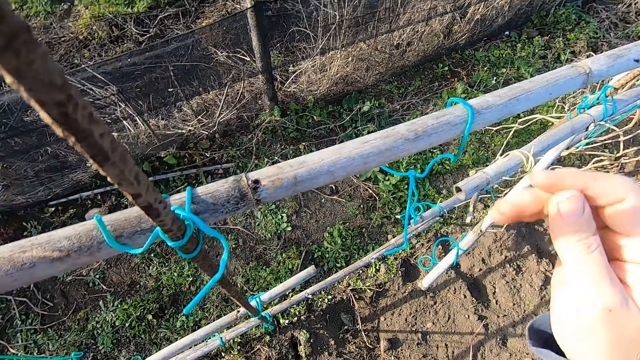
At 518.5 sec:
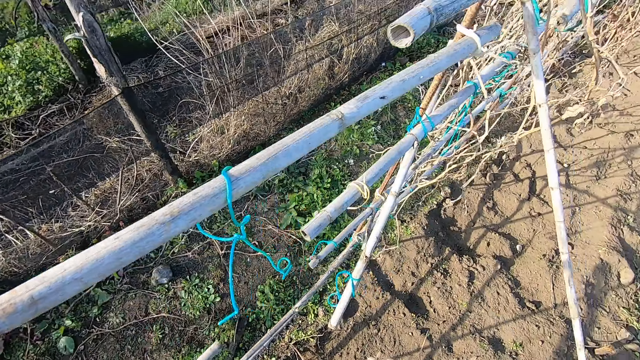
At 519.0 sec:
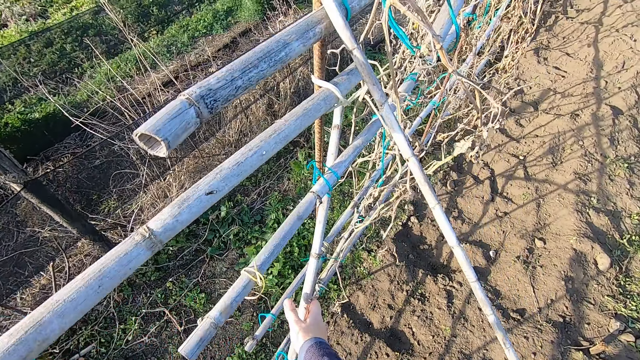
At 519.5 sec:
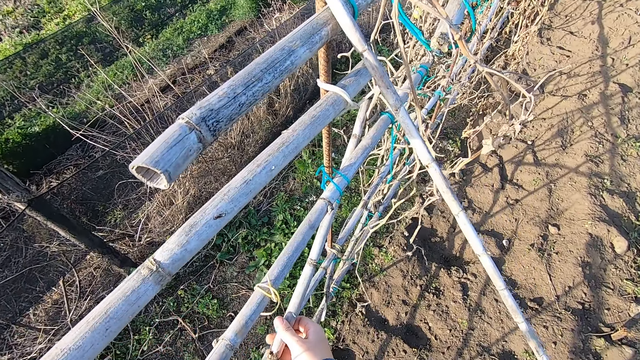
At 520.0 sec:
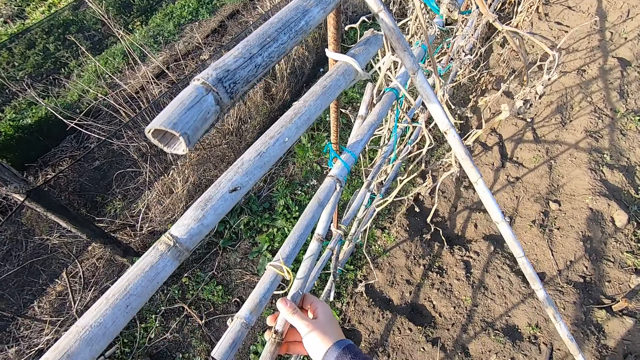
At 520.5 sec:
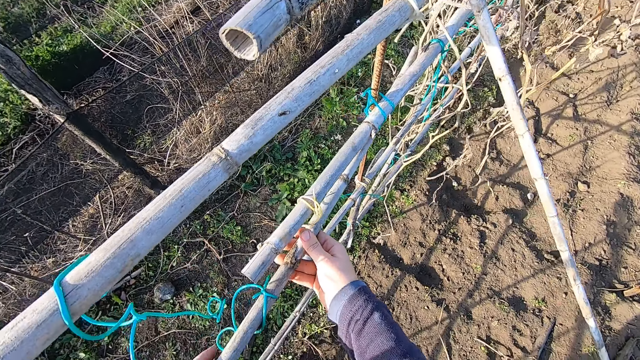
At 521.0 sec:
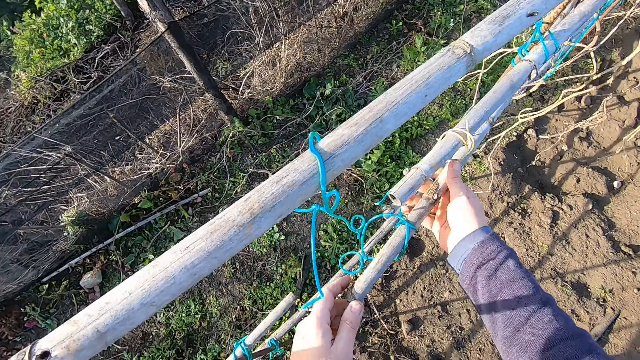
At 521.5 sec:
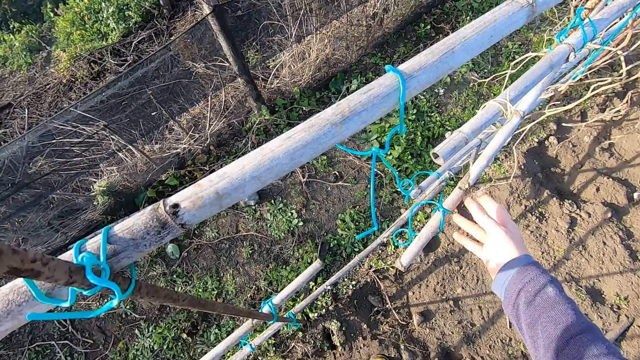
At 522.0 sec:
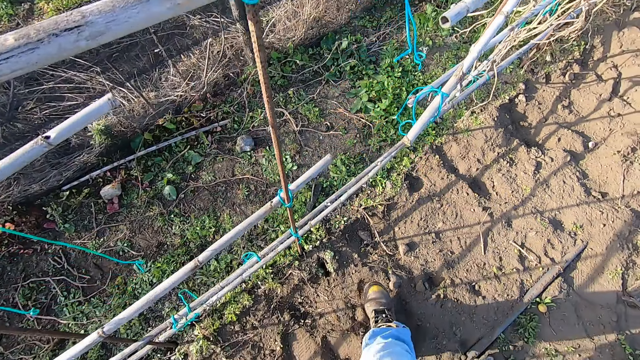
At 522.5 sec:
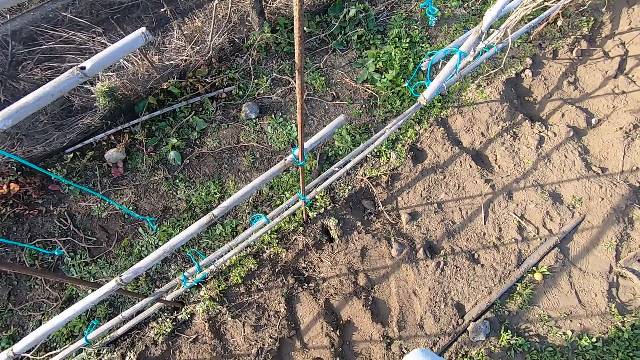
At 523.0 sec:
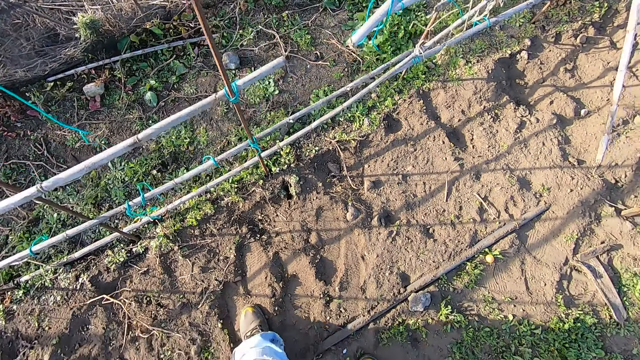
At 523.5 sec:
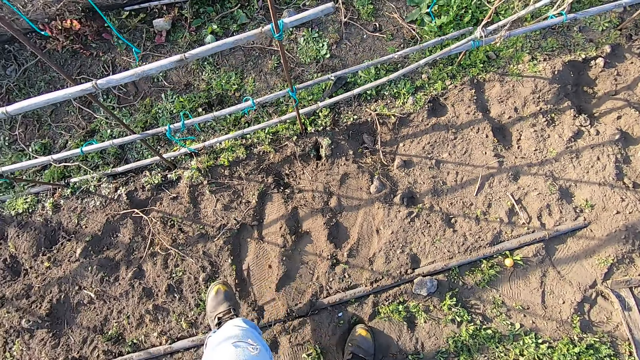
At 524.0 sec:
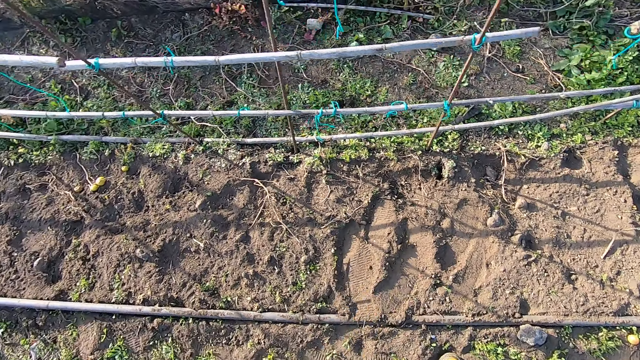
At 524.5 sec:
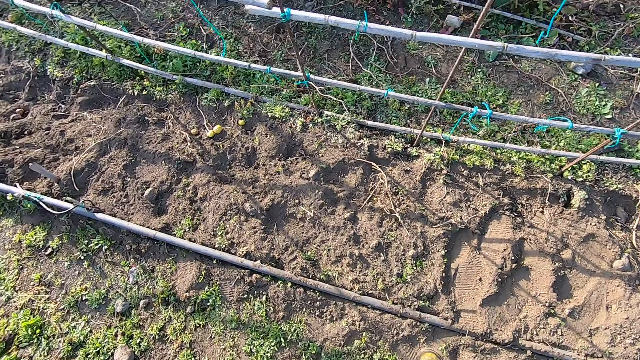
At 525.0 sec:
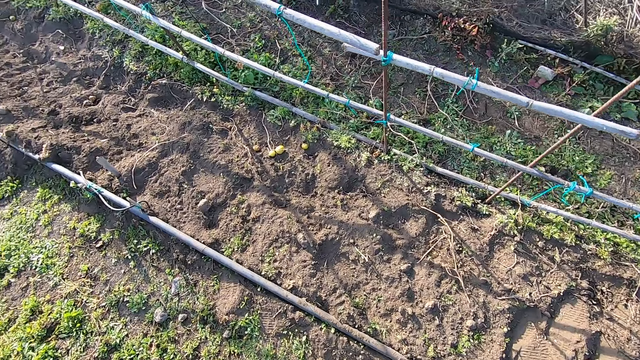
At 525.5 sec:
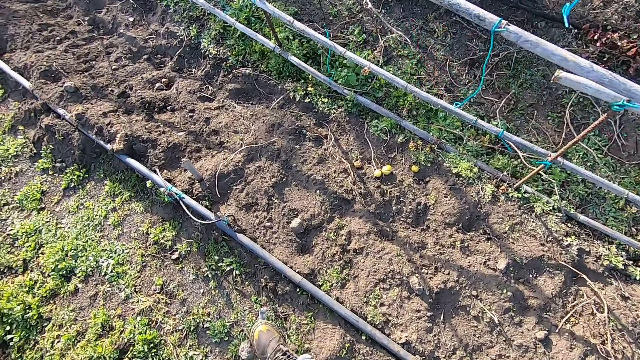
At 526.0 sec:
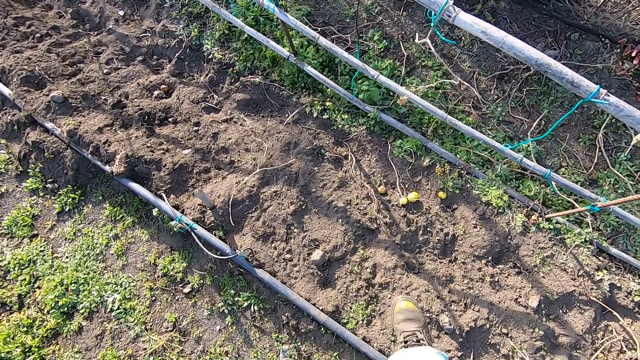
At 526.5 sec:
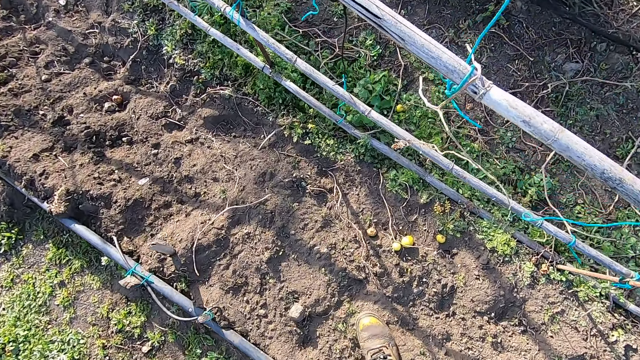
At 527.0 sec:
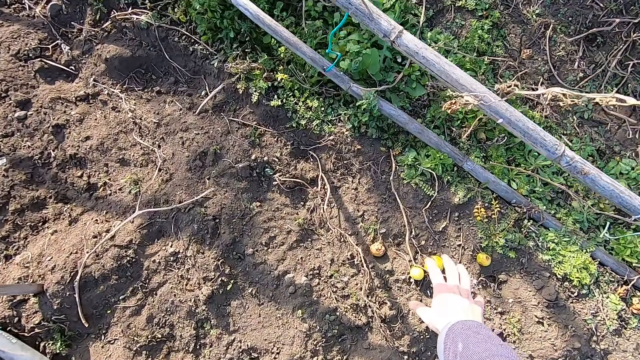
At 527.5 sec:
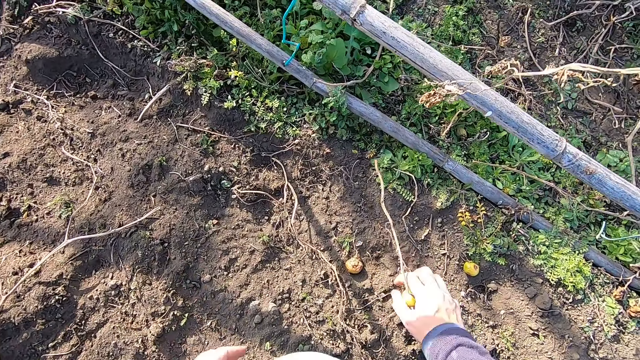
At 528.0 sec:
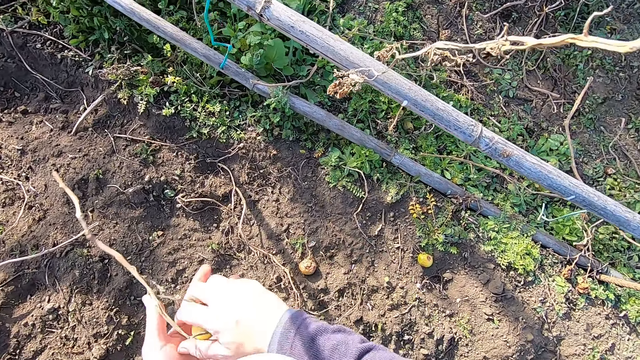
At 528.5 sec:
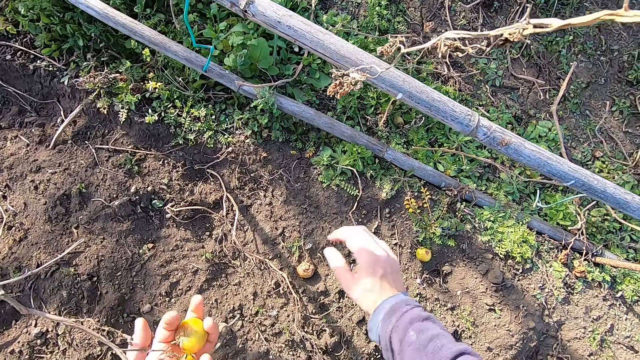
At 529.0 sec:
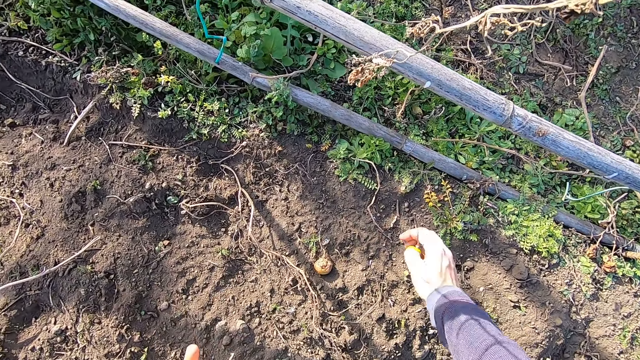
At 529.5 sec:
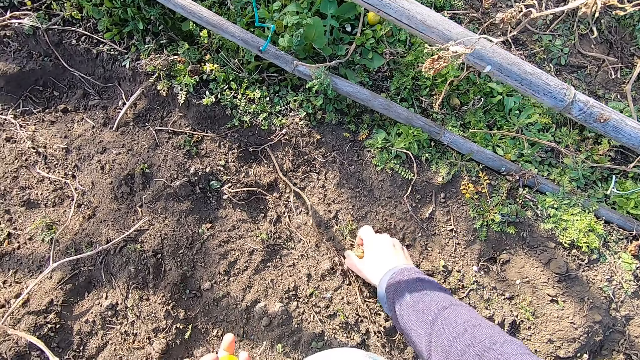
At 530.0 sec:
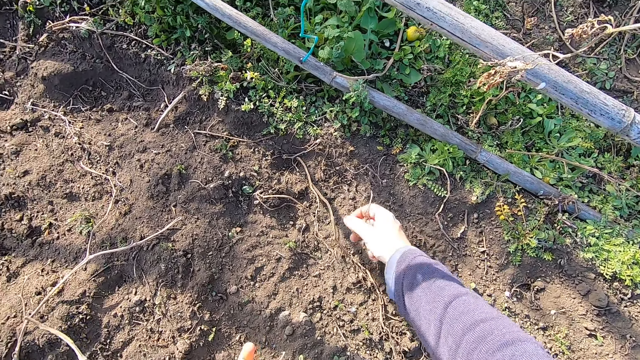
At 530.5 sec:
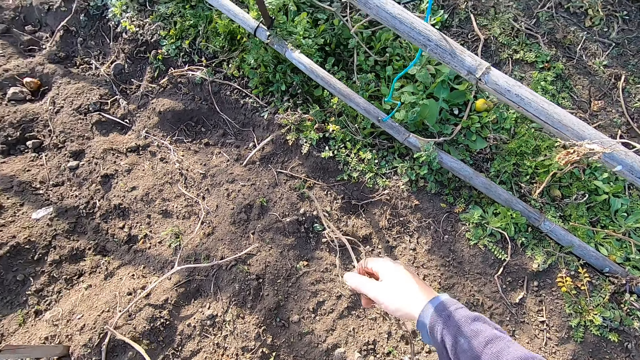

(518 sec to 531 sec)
The camera wearer raises a broken wood fence with both hands. They hold the rod. They walk. They pick up some rubbish or fruits off the ground with the left hand.

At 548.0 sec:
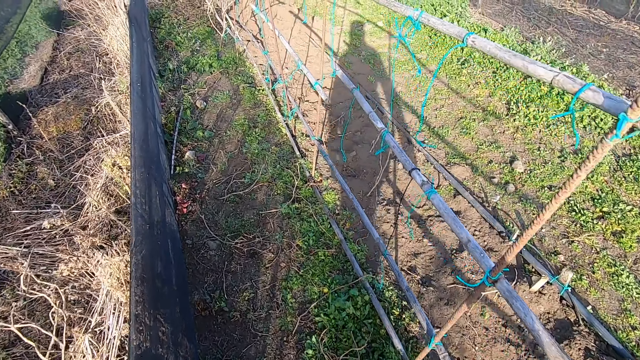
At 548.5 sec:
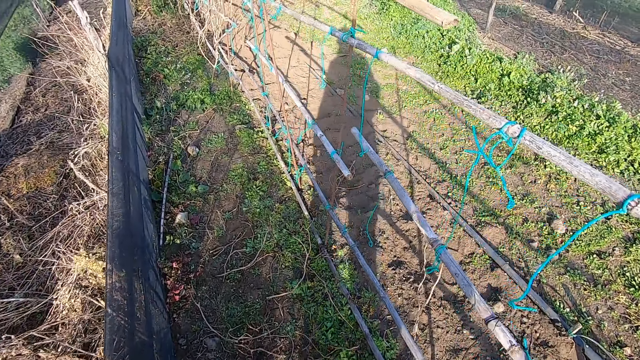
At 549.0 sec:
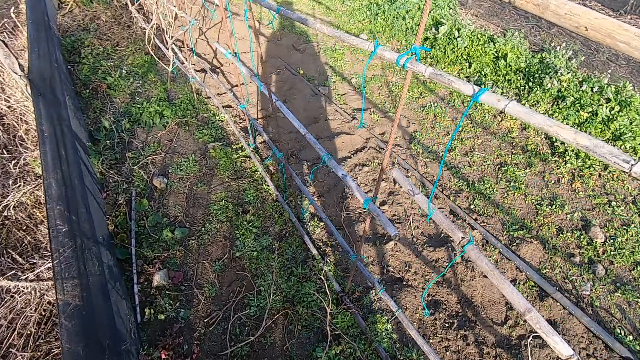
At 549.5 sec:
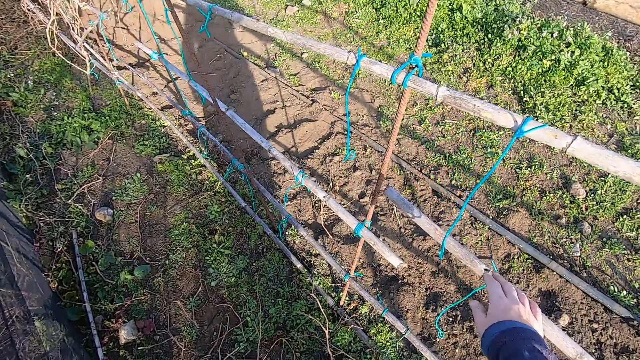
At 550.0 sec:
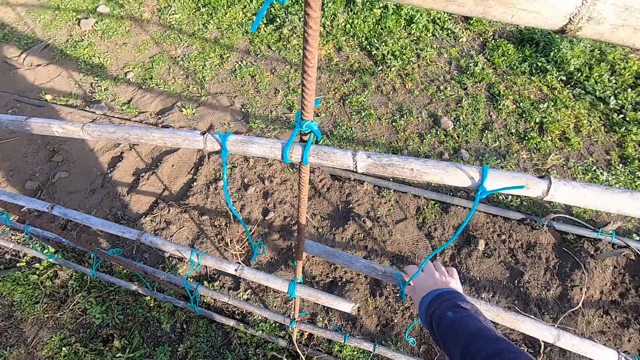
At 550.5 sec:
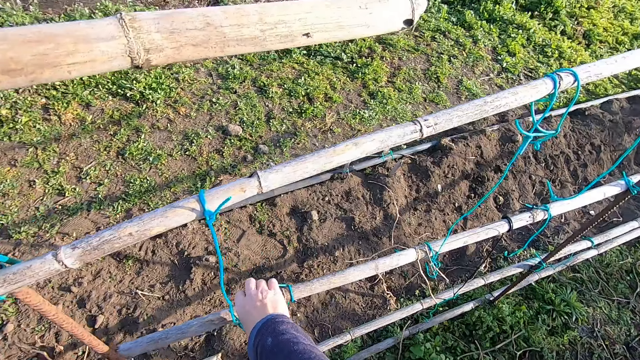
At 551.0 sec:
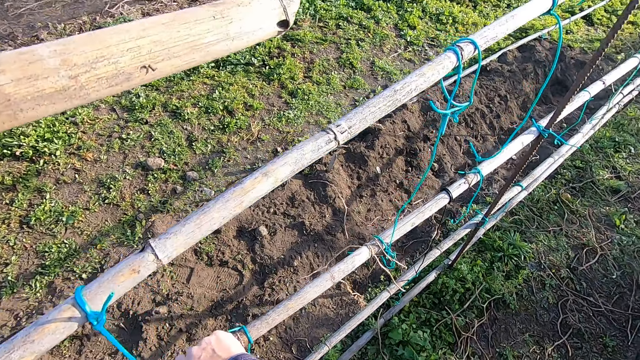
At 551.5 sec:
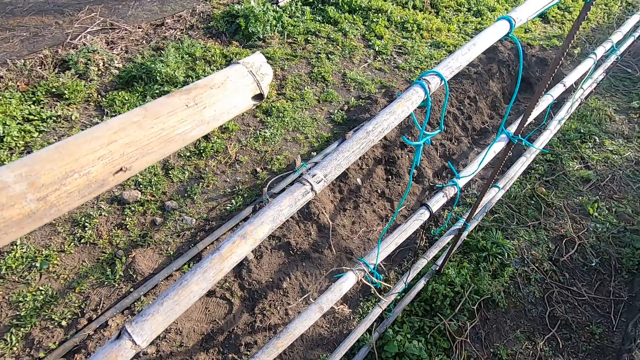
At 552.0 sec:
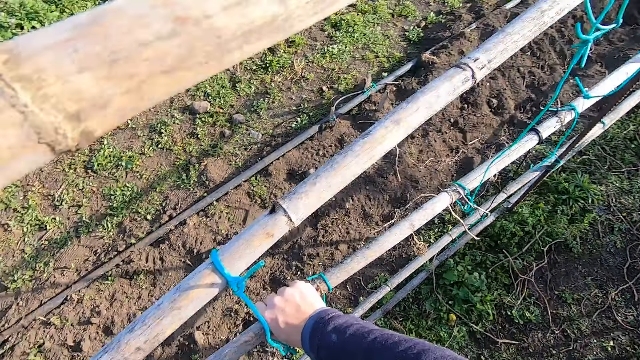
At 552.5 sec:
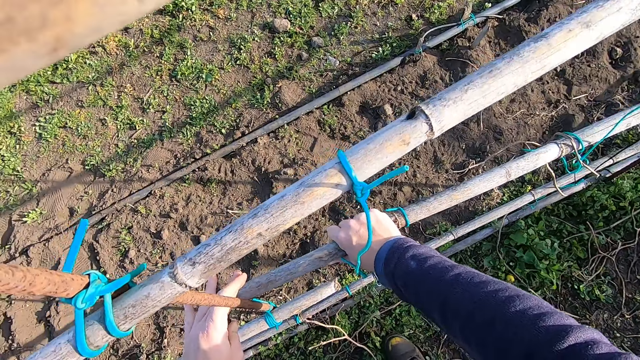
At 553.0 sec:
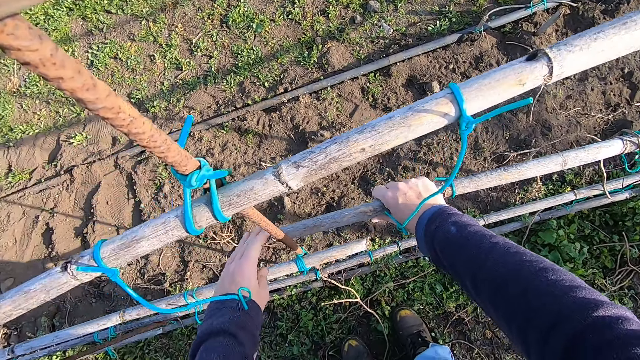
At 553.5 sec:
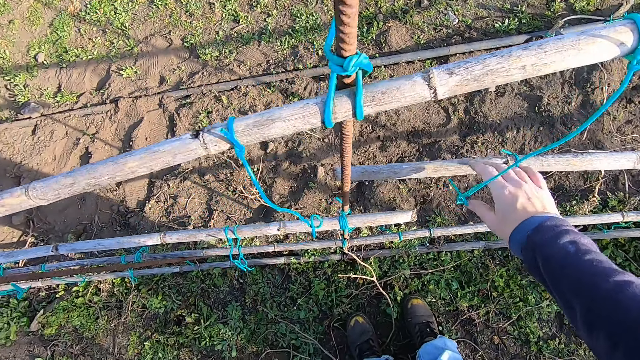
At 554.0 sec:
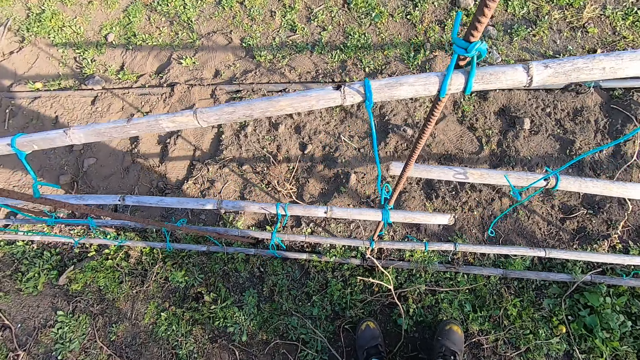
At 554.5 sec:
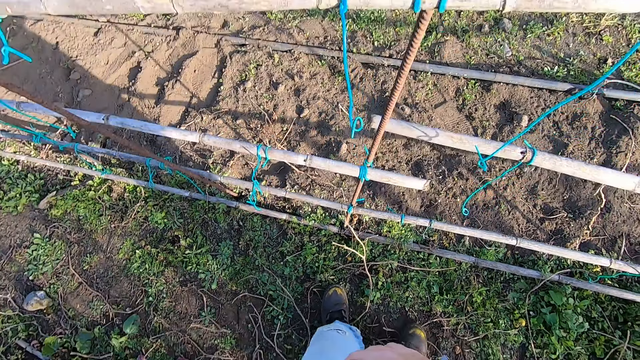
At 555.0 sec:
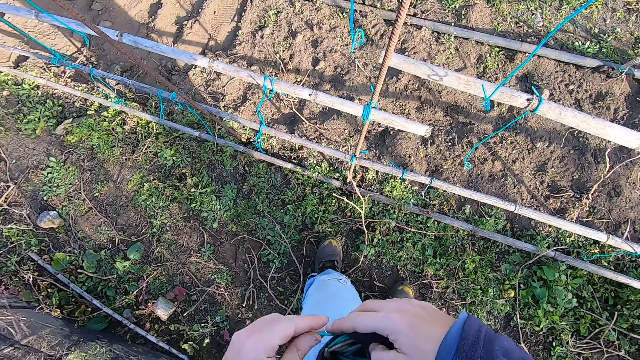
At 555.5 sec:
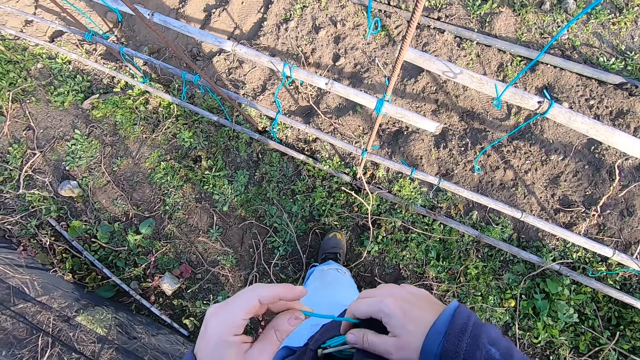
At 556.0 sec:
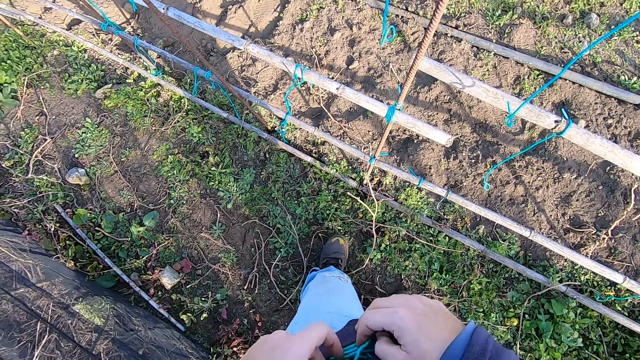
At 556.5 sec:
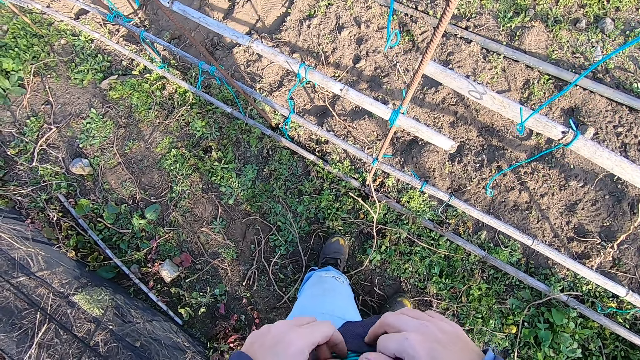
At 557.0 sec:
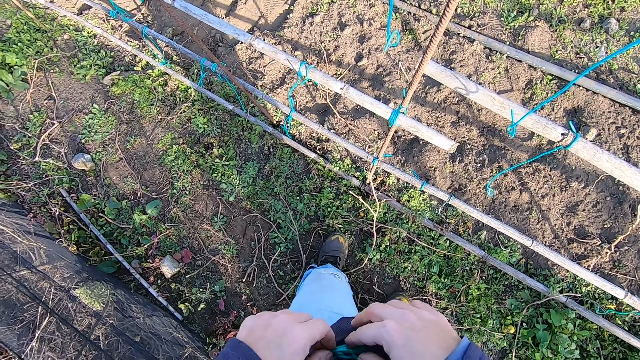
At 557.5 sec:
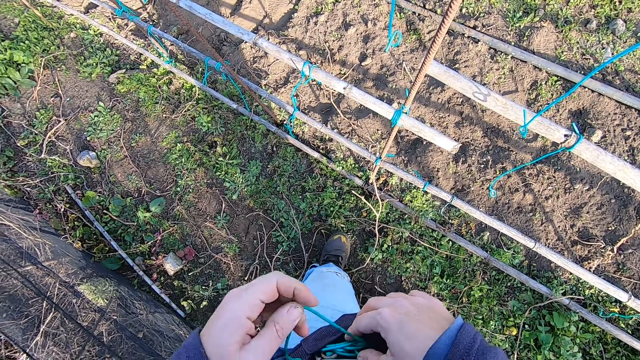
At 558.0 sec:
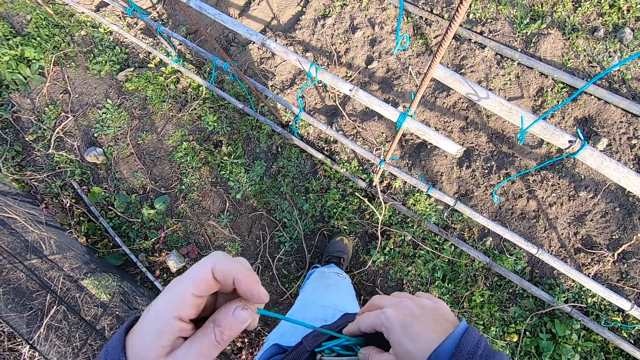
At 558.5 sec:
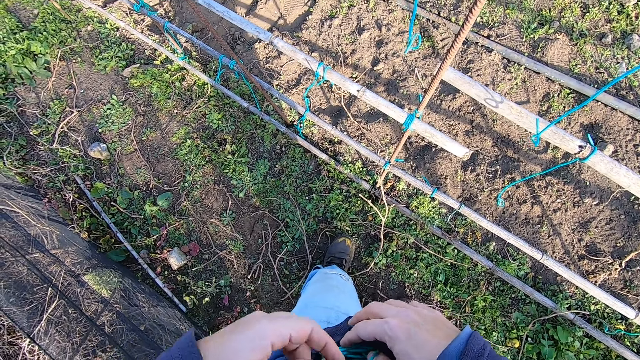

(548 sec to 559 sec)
The camera wearer holds an out of place wood fence. He shakes the rod. He pulls a plastic cable from his pocket with both hands.
